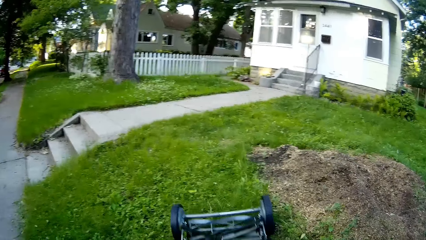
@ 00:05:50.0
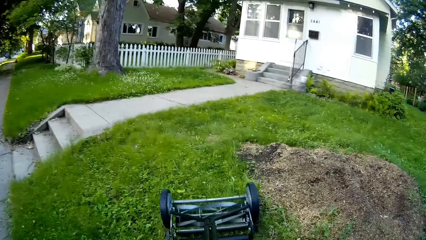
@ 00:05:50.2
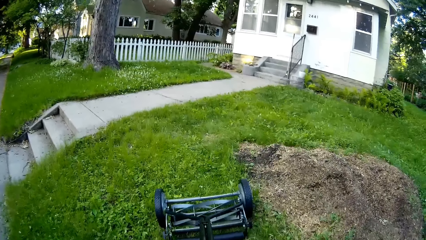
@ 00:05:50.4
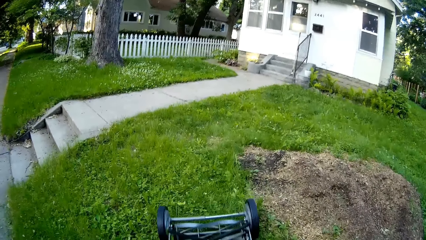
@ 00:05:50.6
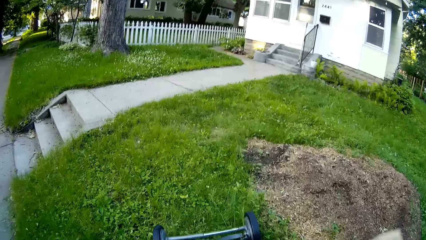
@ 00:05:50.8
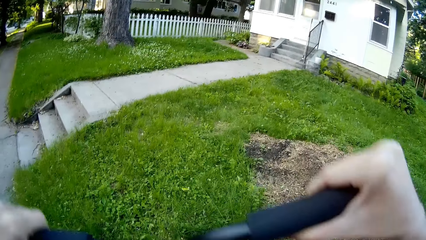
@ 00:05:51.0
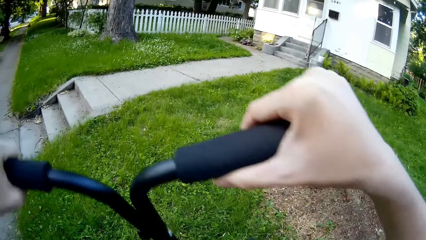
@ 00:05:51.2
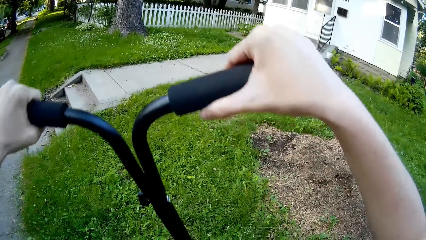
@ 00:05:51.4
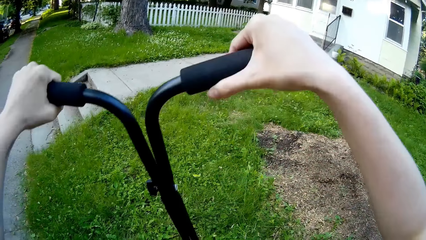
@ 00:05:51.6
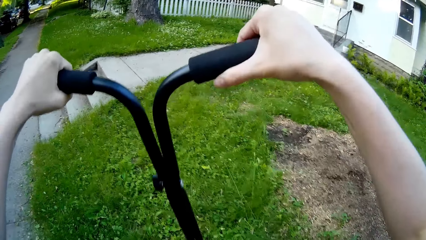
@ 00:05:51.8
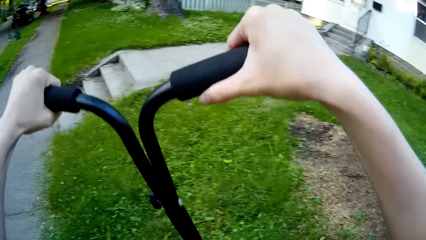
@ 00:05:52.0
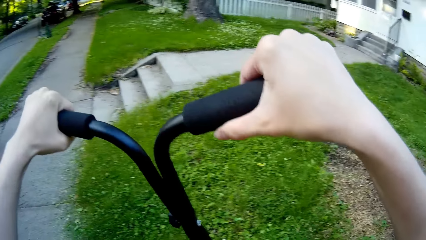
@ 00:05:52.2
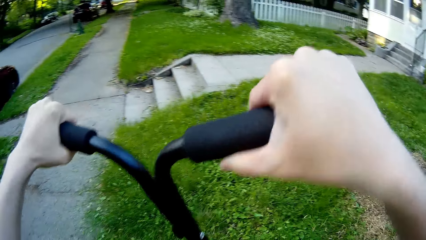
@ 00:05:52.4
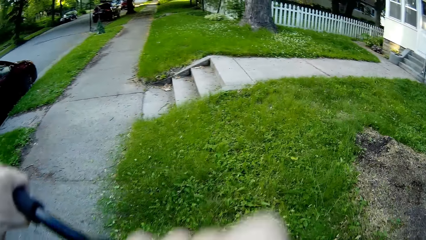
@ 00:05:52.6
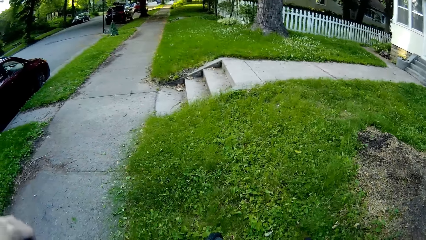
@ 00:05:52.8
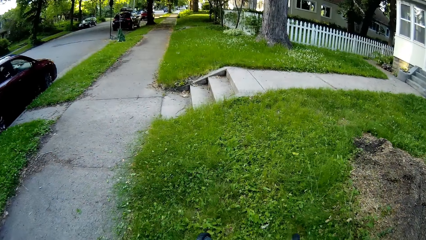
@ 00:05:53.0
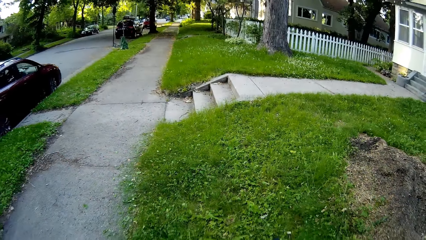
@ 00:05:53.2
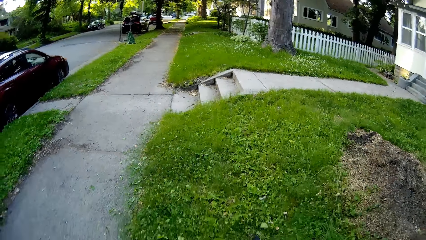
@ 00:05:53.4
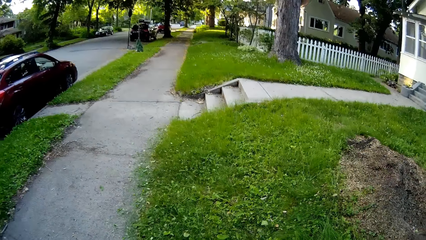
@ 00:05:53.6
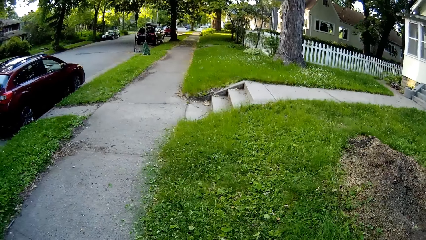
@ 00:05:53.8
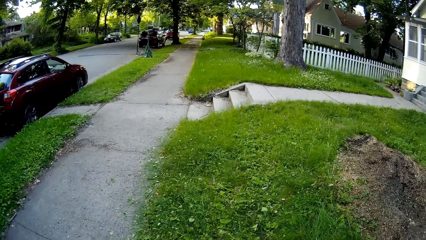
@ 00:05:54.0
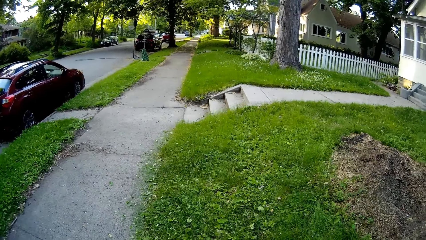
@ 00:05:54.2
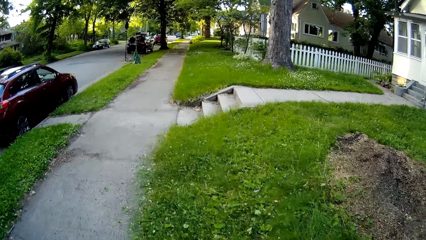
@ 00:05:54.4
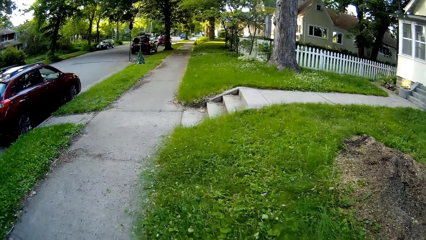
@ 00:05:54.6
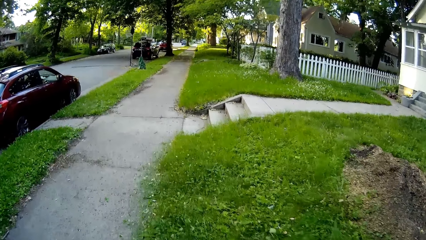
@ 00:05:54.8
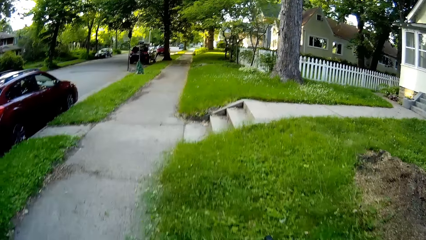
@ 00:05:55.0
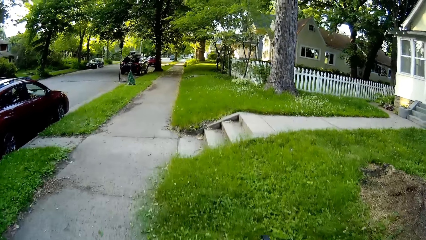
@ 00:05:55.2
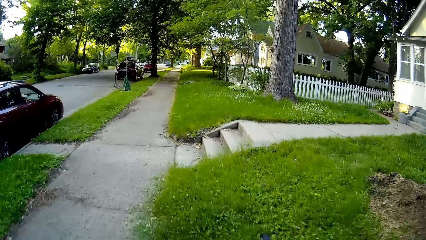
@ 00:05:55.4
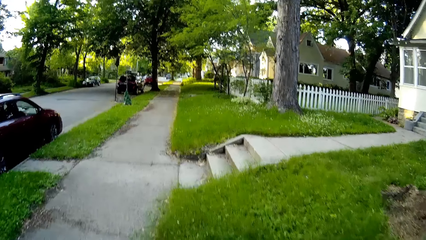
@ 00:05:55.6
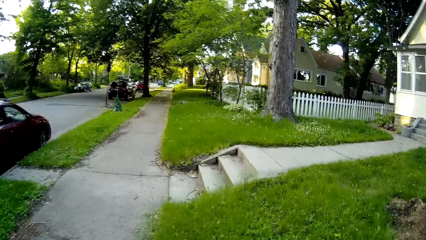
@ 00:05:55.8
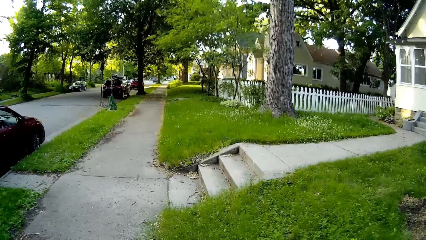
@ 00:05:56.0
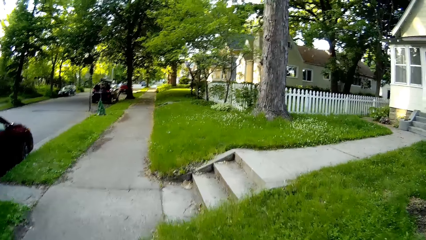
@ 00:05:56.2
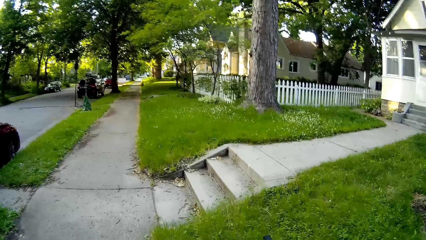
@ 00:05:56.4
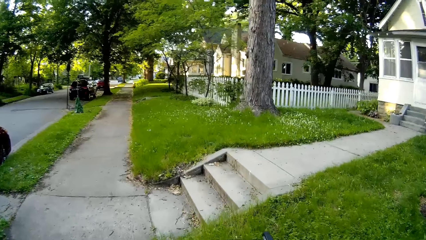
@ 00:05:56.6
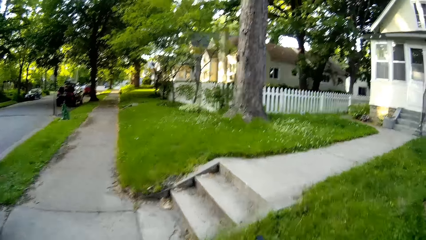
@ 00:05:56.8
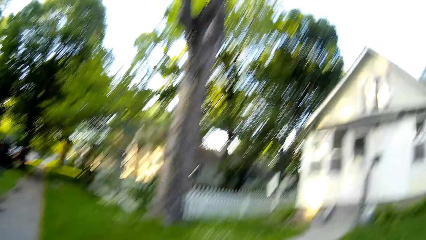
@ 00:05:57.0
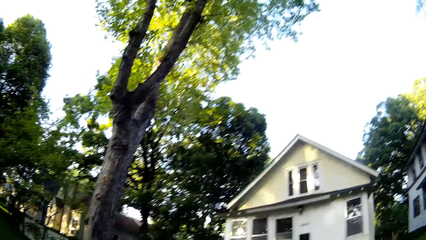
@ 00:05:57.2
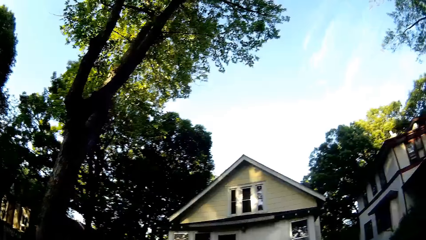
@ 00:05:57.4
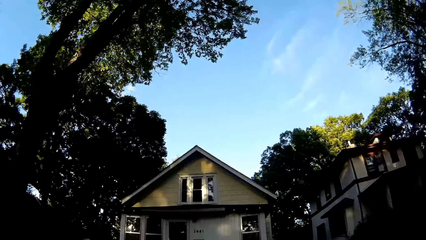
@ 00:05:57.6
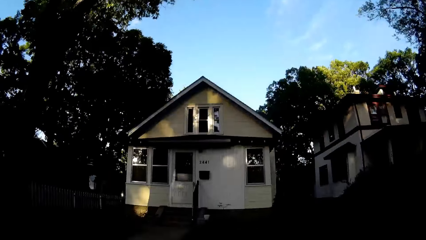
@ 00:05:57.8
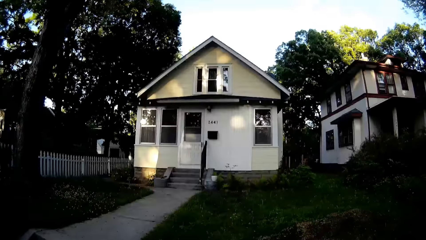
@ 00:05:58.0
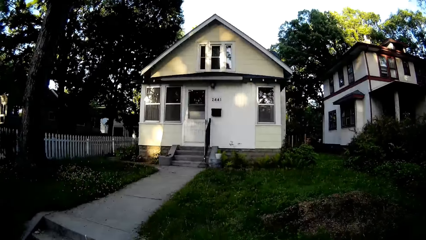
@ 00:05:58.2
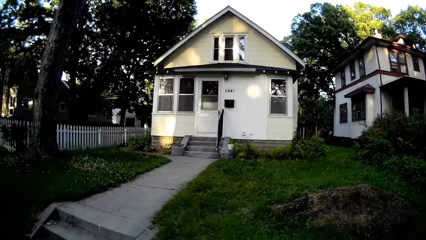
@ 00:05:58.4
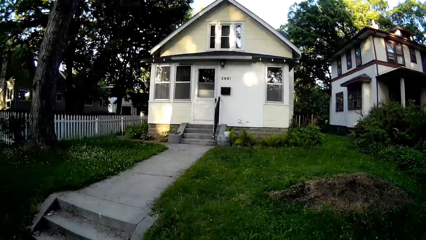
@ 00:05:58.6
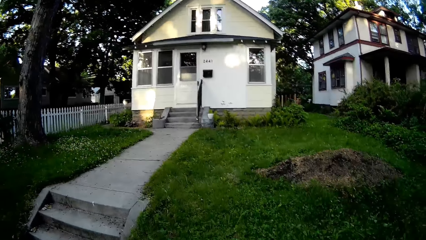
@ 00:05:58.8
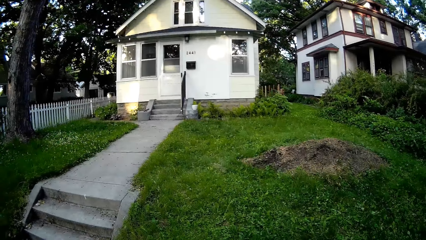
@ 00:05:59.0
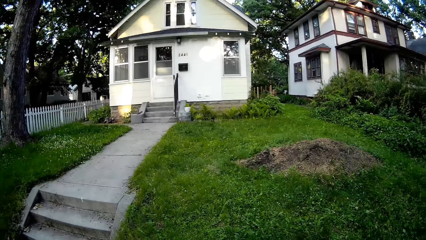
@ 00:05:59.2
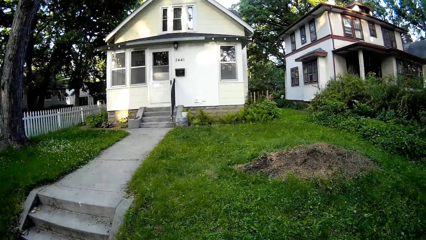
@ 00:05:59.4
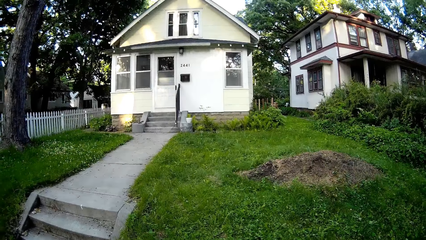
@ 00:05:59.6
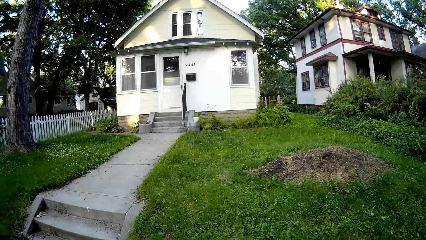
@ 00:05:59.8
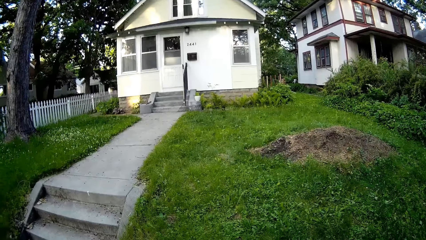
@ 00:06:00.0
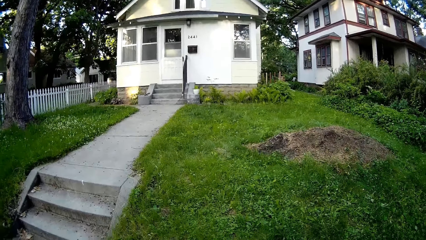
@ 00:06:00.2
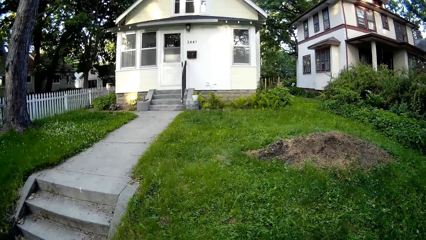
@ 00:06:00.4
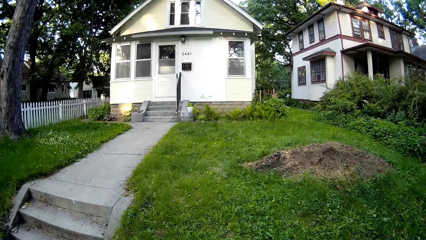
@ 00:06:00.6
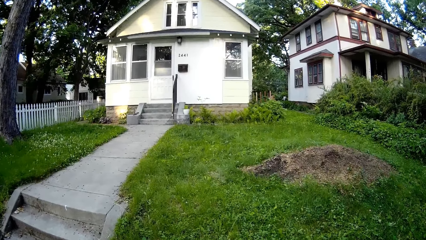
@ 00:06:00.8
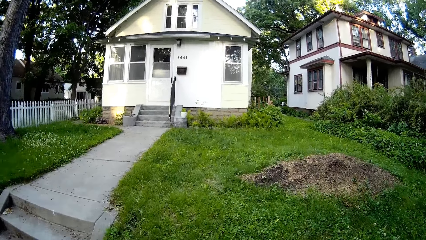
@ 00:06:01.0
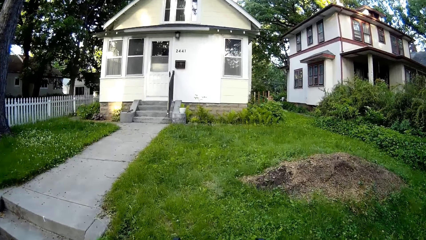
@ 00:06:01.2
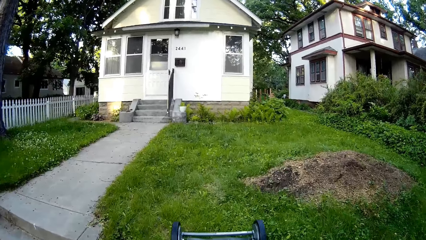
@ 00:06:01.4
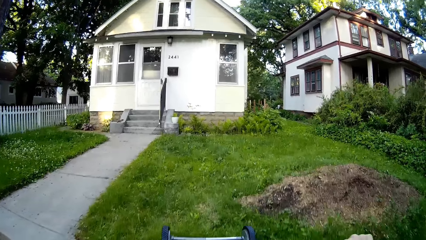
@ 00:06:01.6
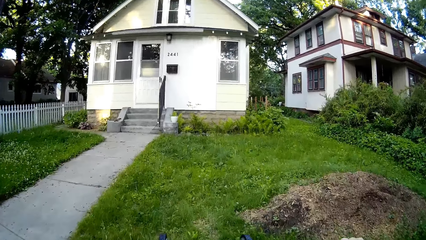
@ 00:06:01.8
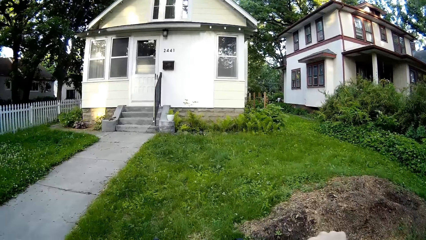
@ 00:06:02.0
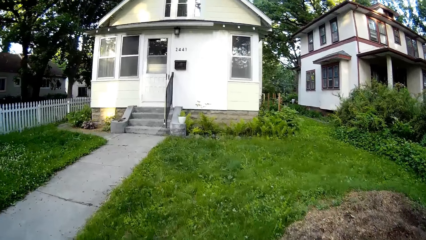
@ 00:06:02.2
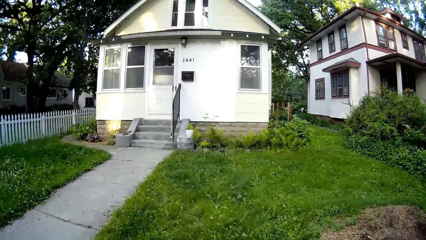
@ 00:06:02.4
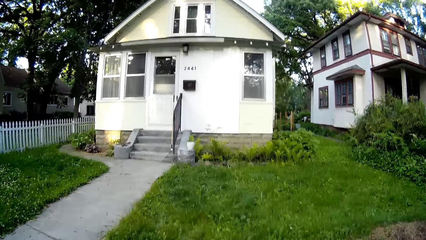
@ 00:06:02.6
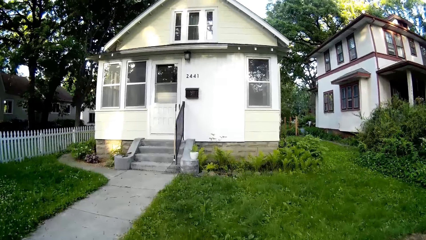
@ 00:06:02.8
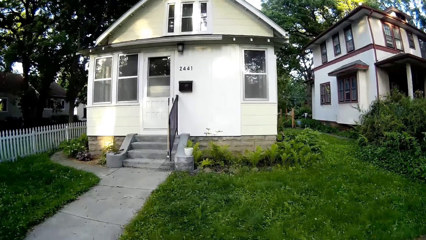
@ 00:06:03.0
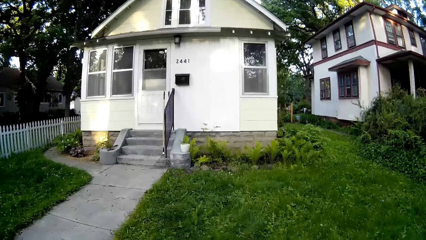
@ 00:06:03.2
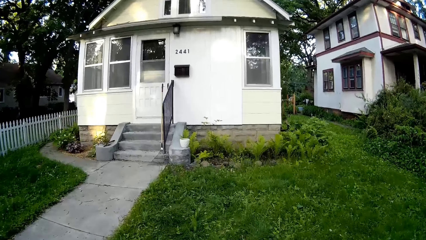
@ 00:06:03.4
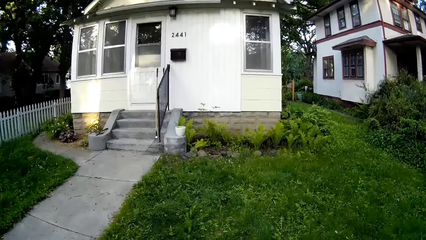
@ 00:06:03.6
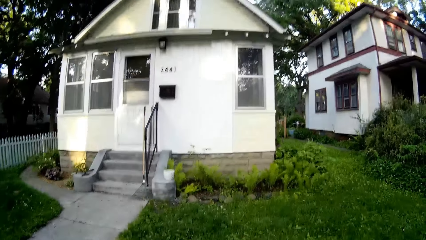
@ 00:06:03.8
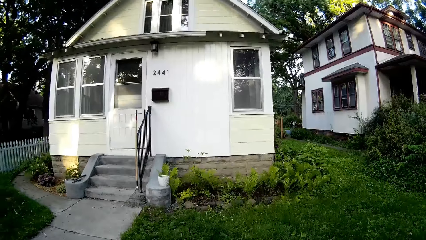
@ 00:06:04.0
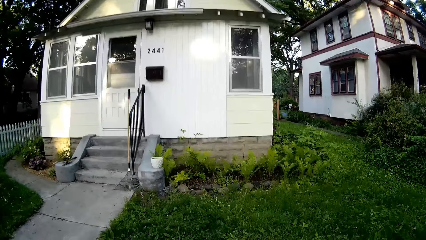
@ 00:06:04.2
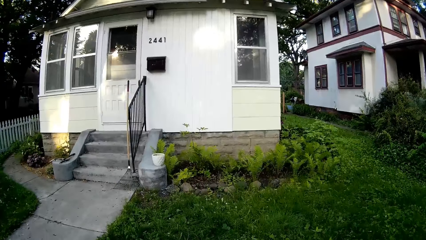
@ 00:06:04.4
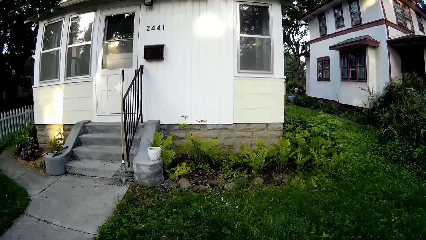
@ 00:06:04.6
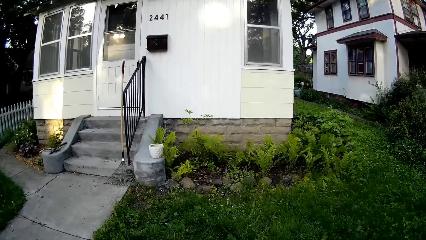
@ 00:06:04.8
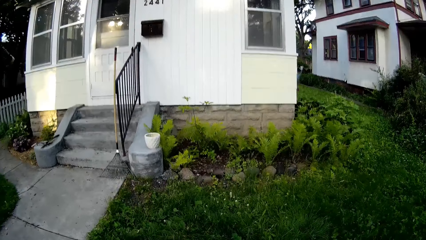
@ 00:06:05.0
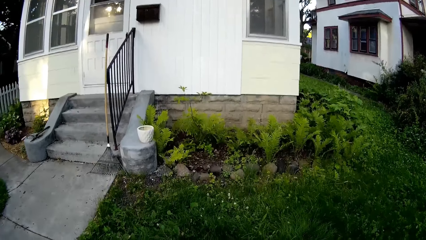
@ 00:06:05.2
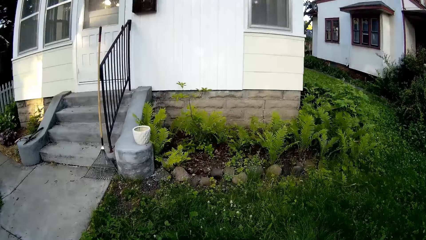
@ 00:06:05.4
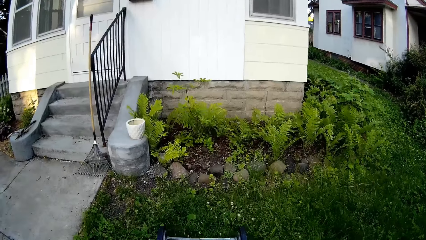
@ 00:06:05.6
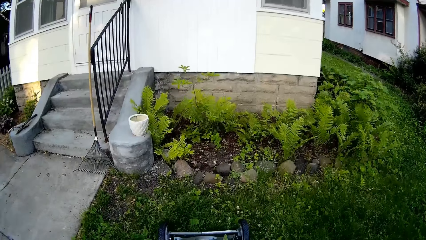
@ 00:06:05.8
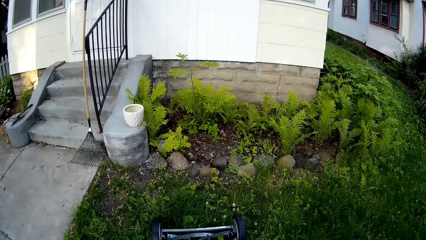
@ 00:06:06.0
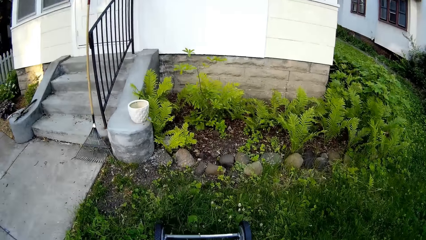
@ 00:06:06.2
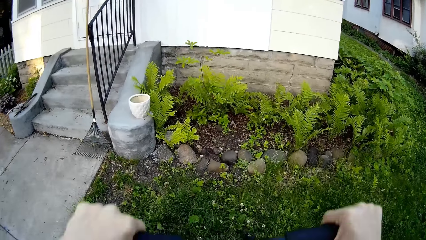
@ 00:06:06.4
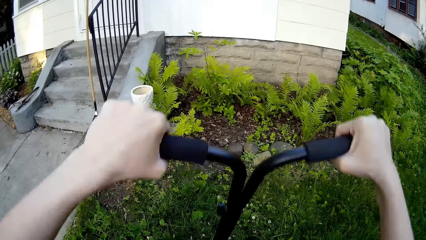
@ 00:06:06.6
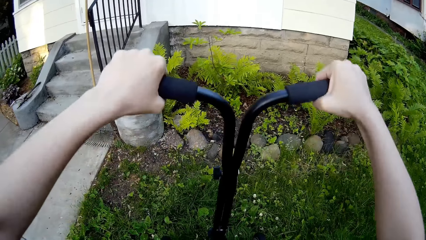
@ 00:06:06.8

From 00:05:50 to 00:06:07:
The camera wearer lifts the grass cutter with both hands. They cut grass with the grass cutter in both hands.
